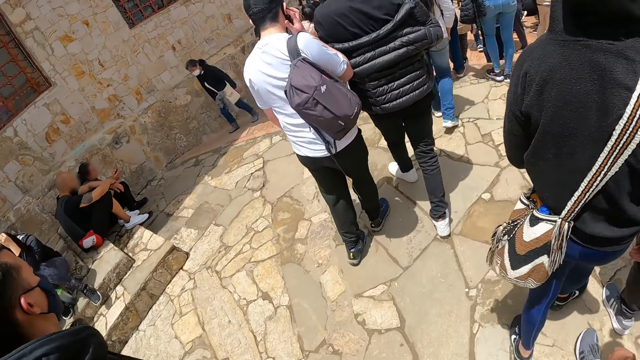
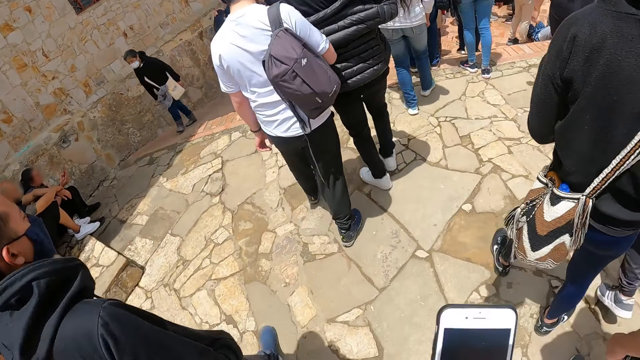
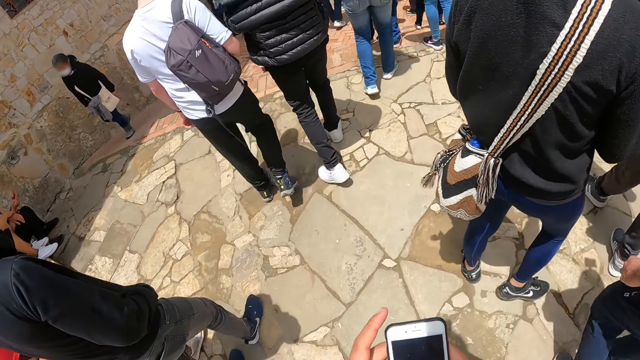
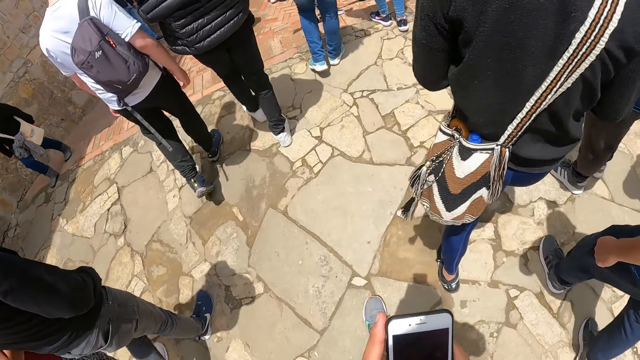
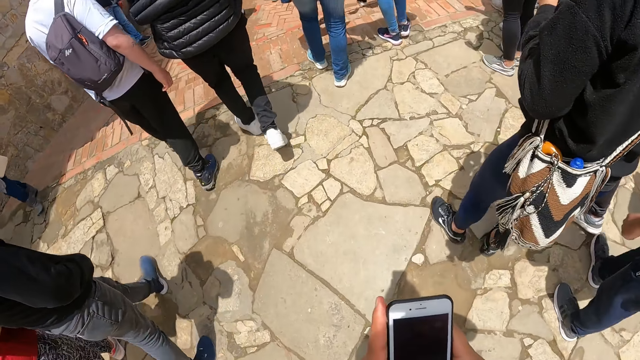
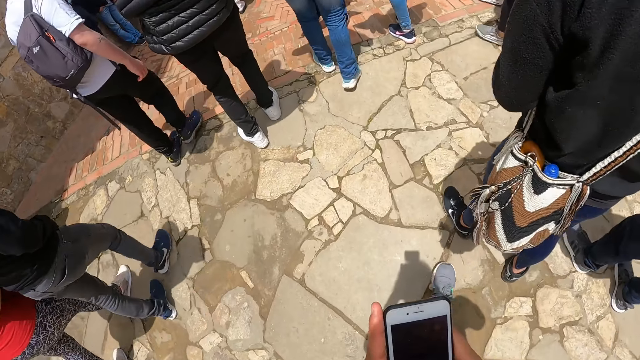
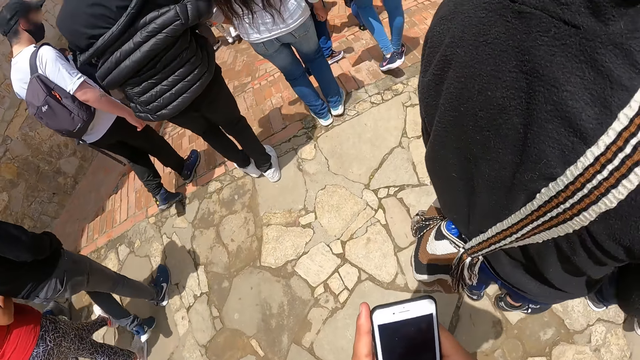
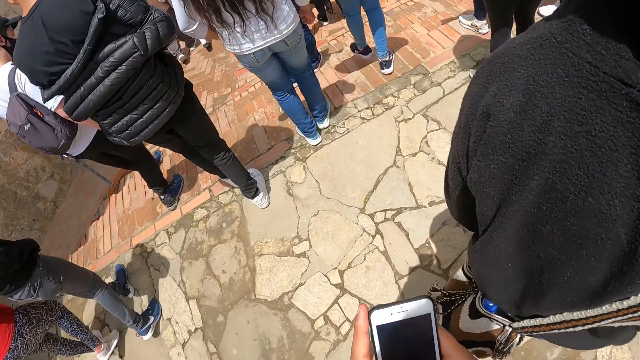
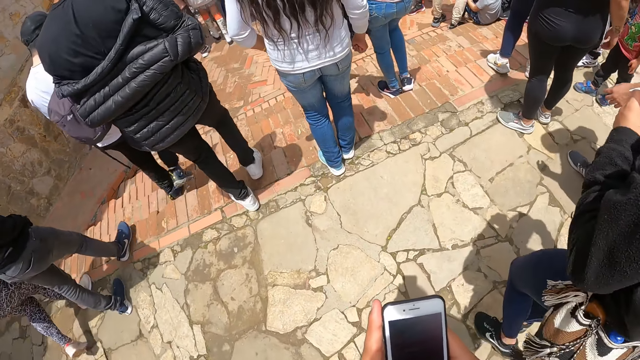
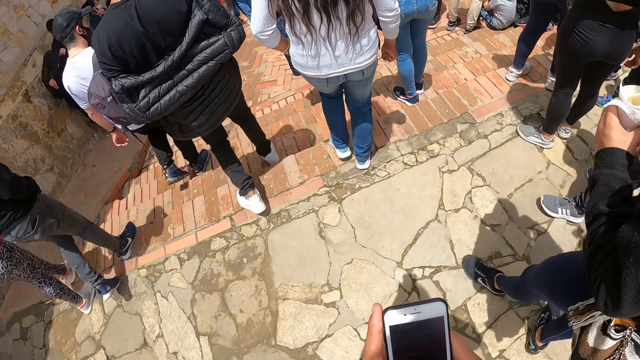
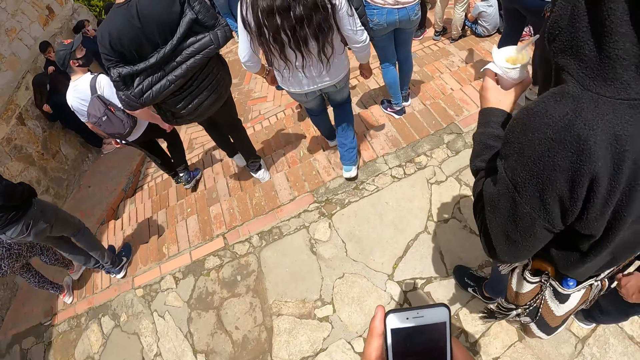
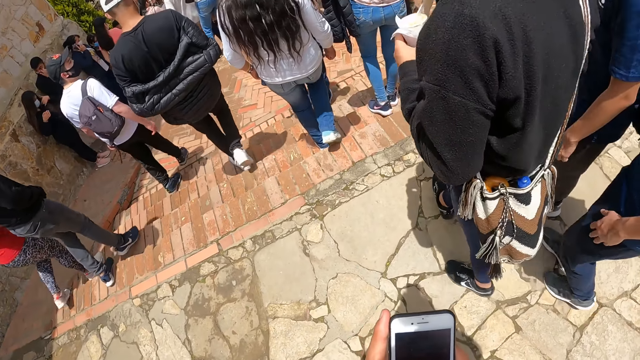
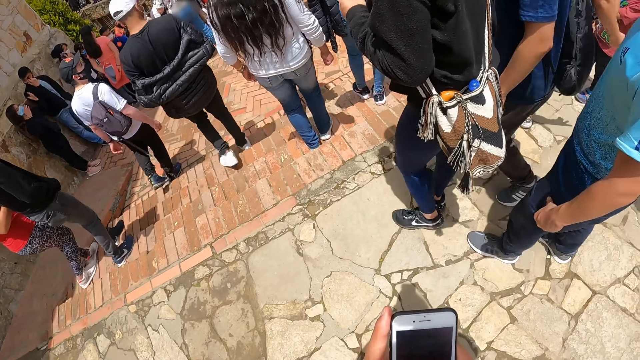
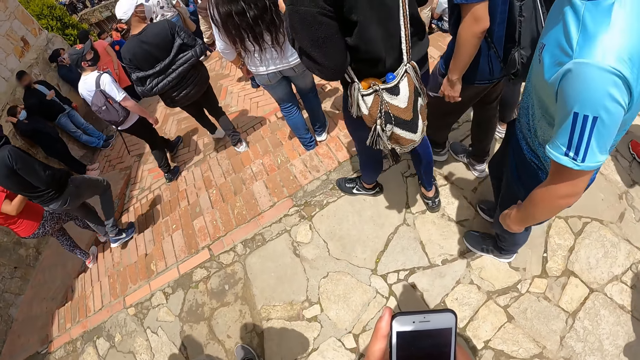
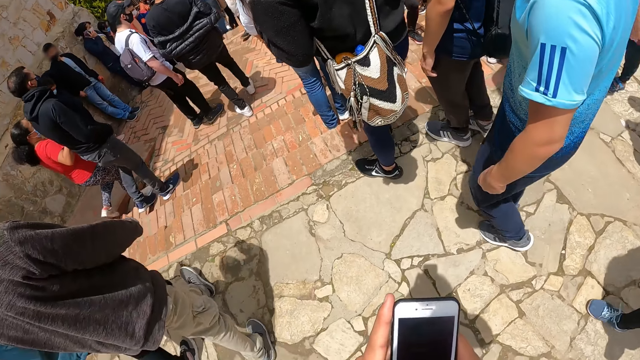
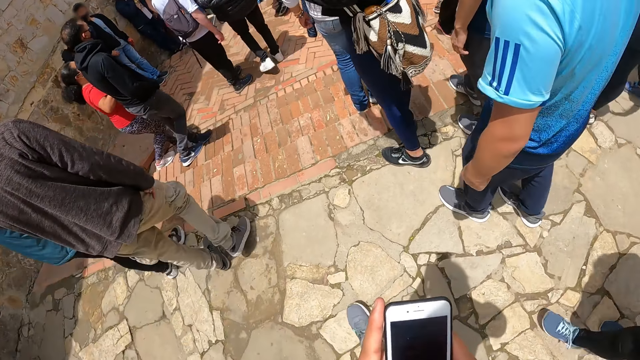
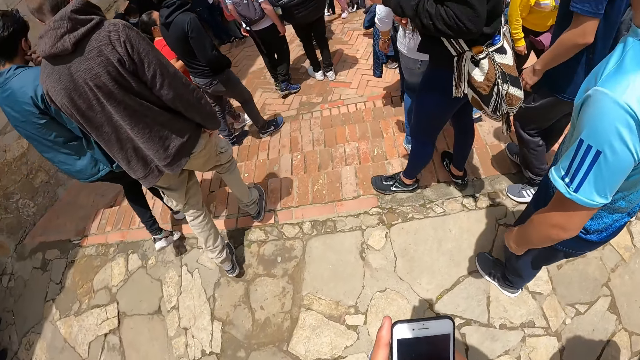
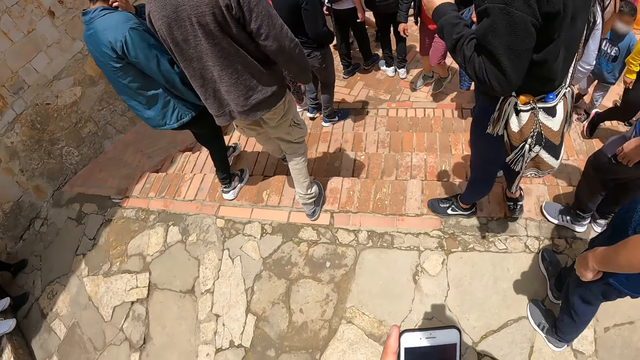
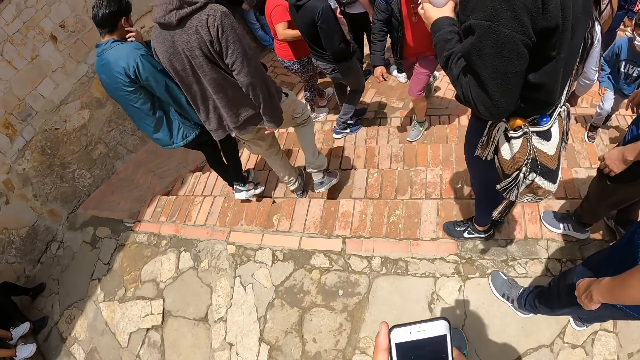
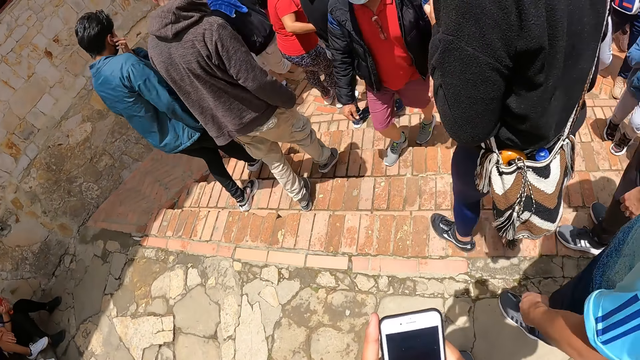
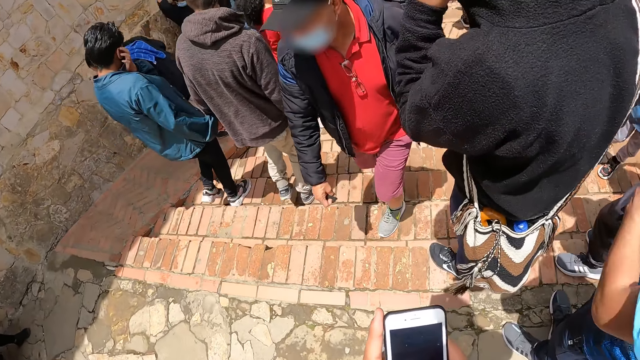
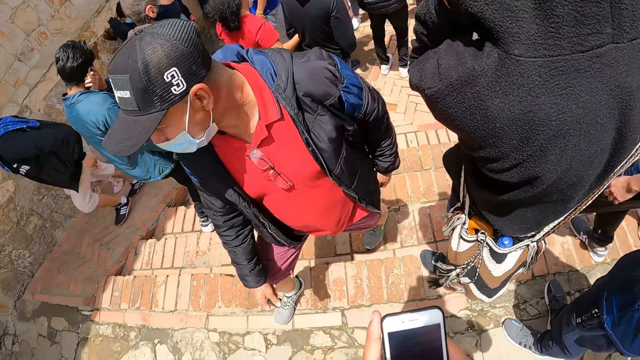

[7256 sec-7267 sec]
The camera wearer holds a phone with both hands. They operate the phone with both hands. A man moves down a stairway on the road.

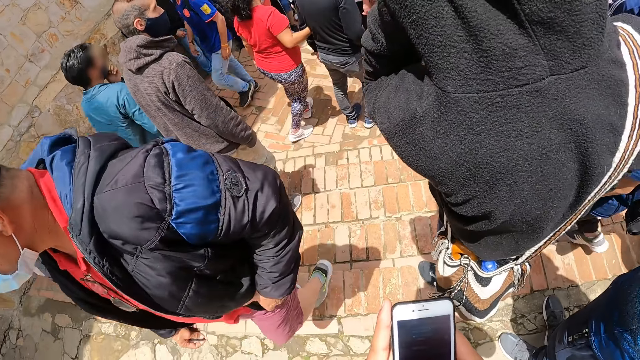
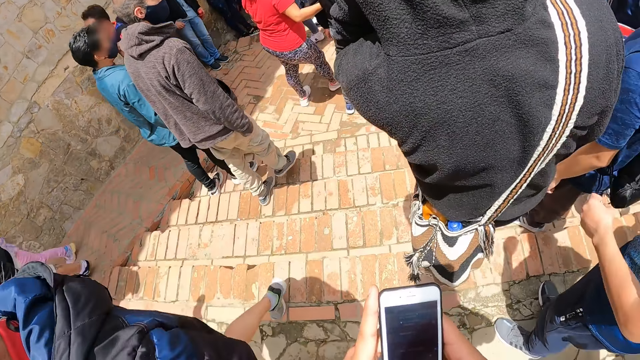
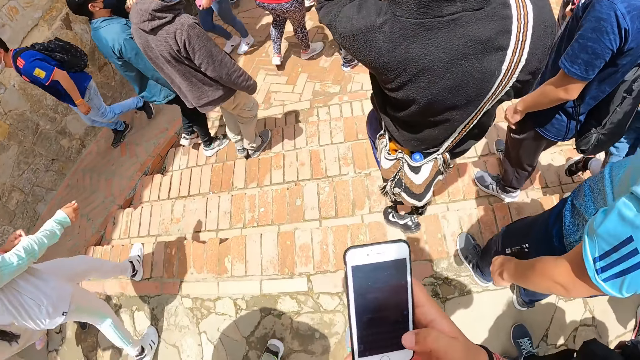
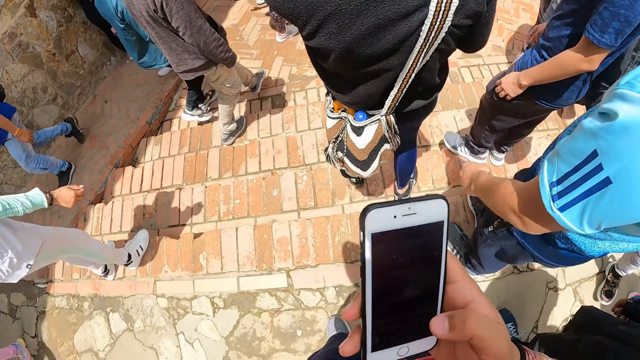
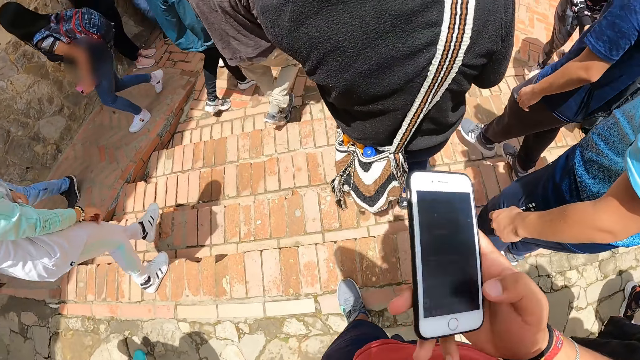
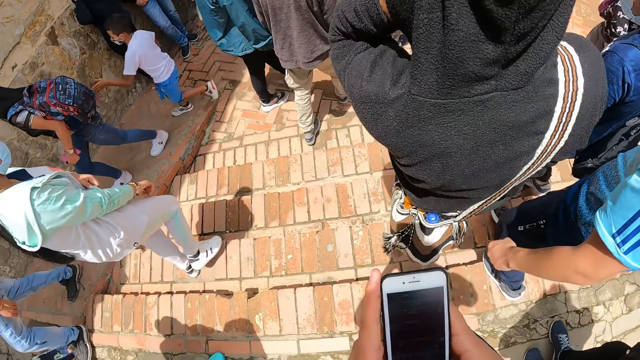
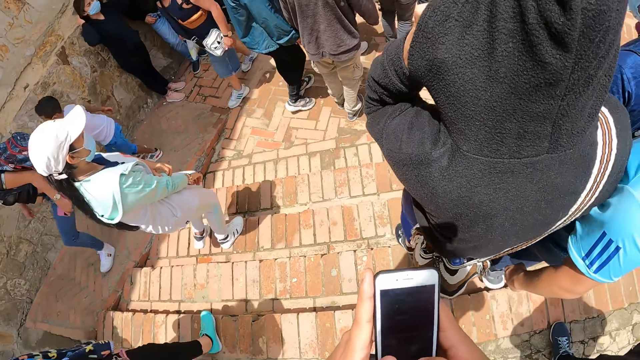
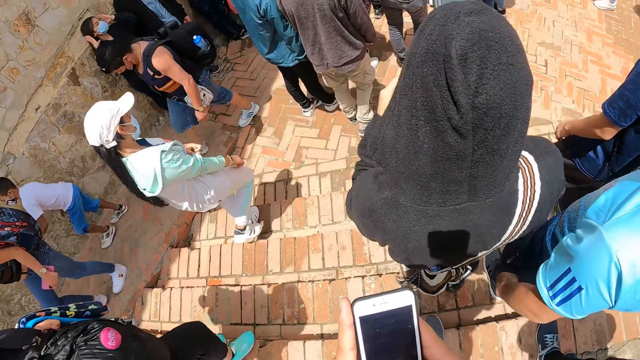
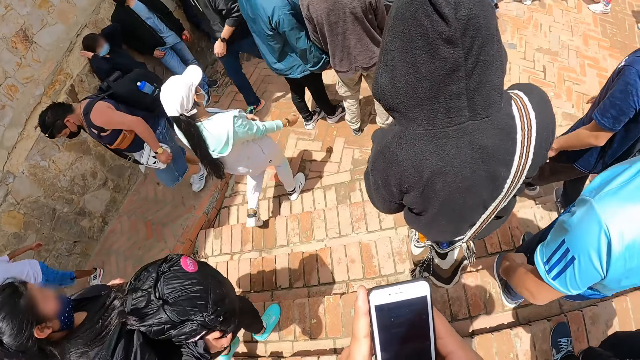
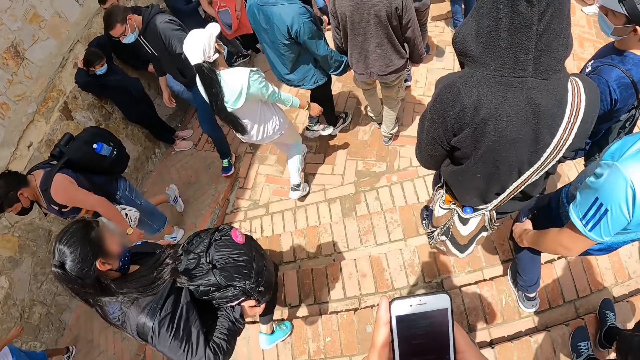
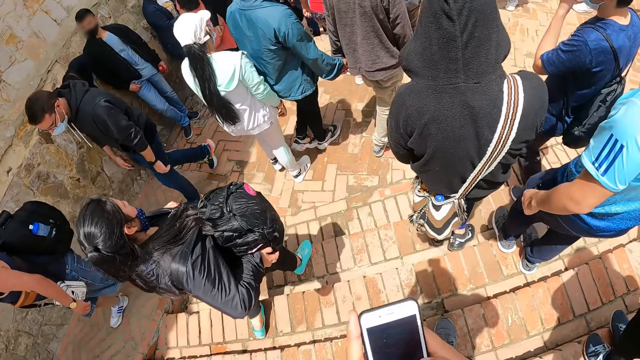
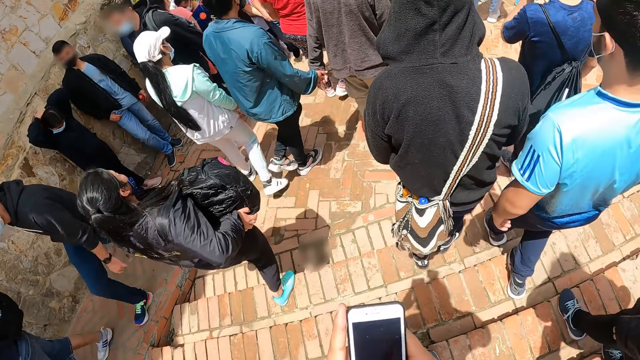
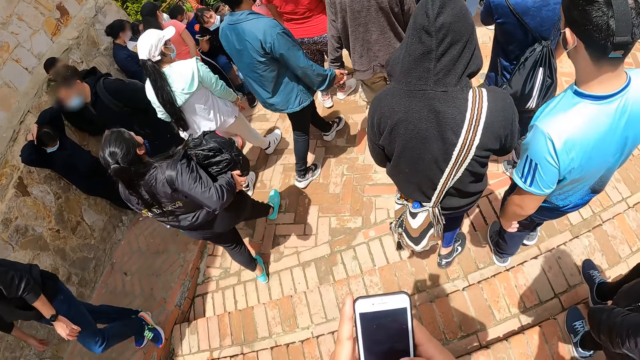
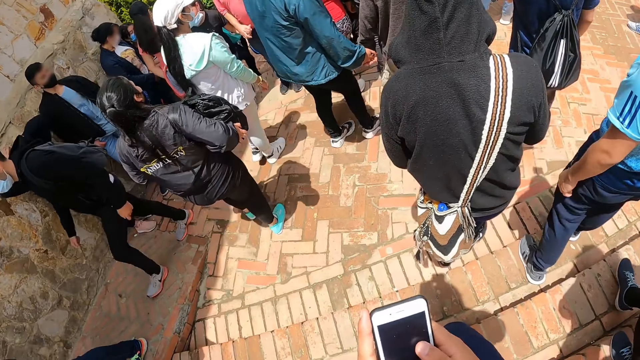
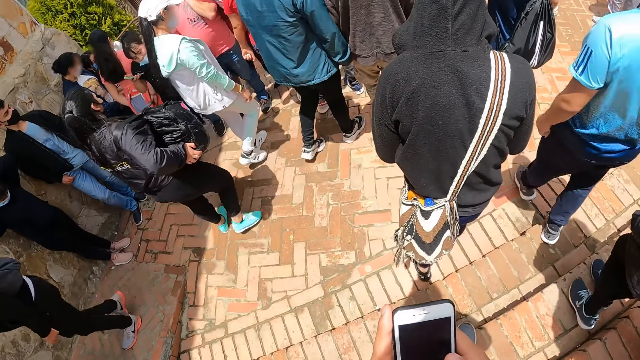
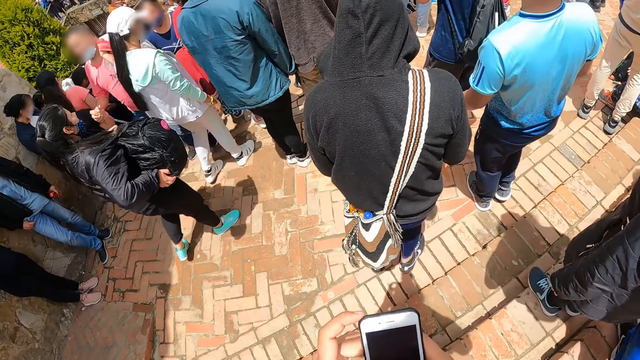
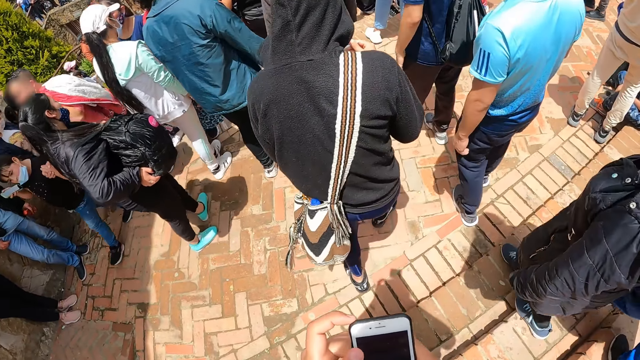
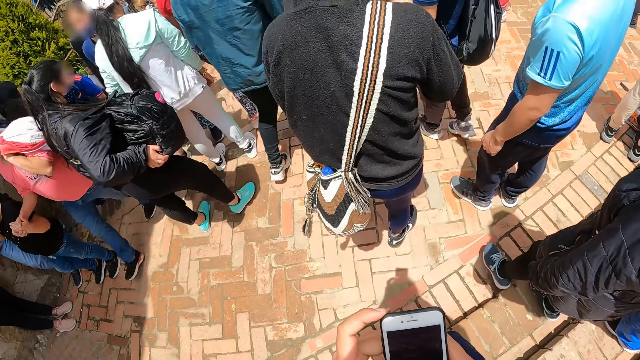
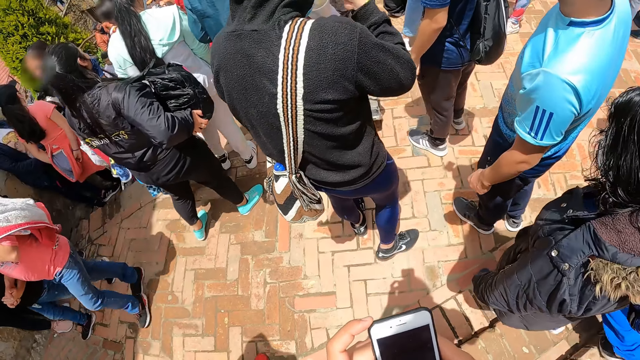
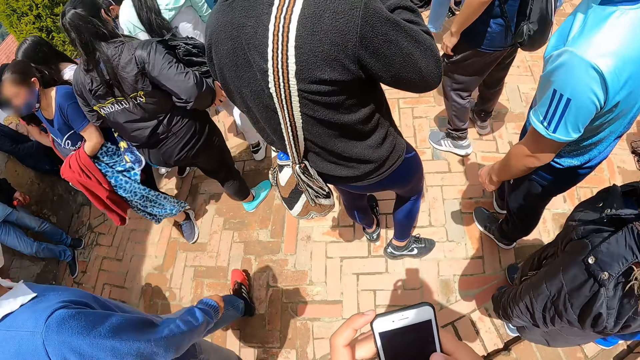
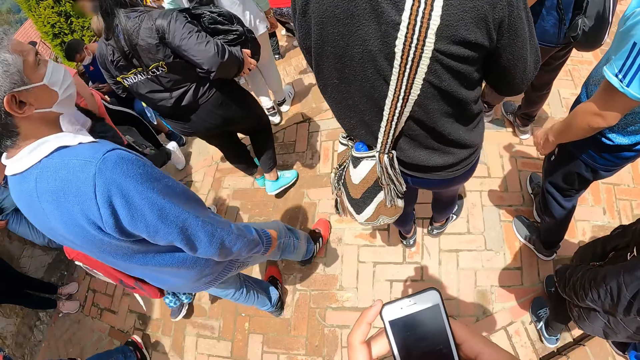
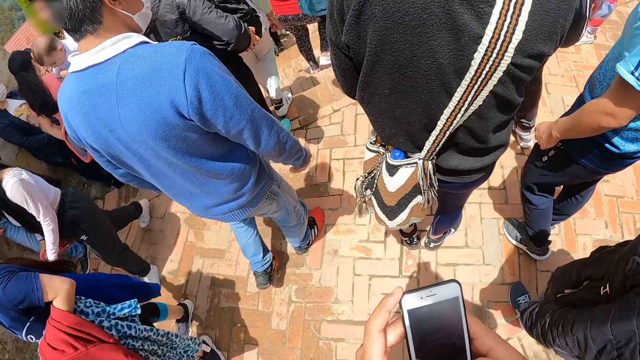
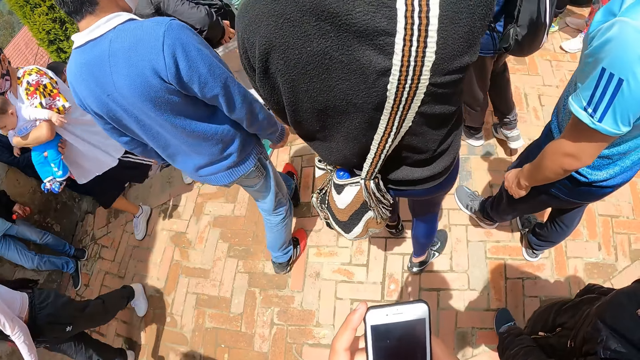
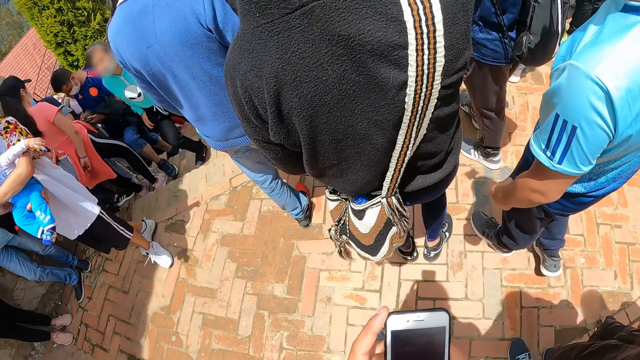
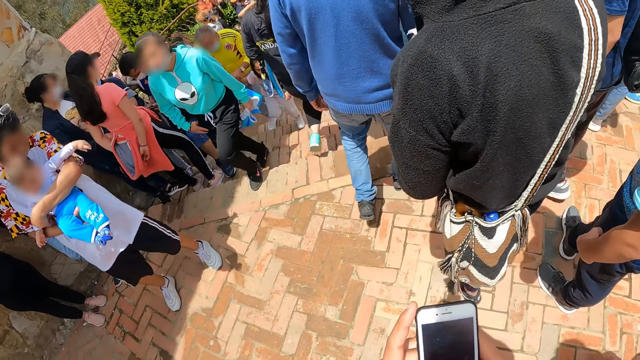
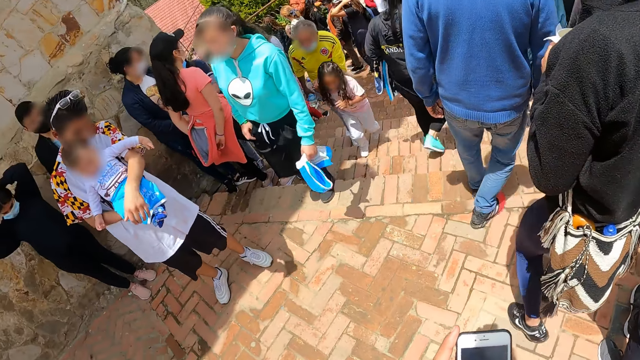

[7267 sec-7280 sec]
The camera wearer operates the phone with his right hand. He touches his head with his left hand. He pulls his hand off the phone. A man moves down the stairway on the road. Another man moves down the stairway on the road. The camera wearer operates the phone with both hands. He holds the phone with both hands. He moves down the stairway on the road. He operates the phone with both hands.
